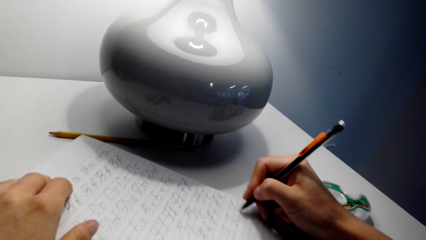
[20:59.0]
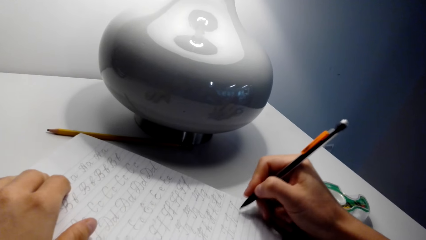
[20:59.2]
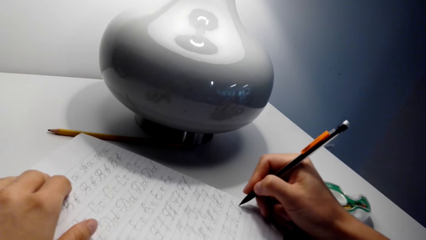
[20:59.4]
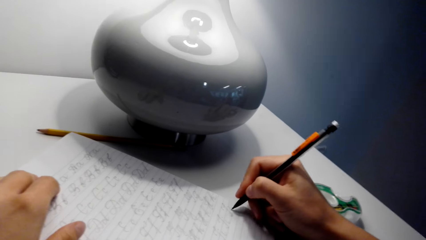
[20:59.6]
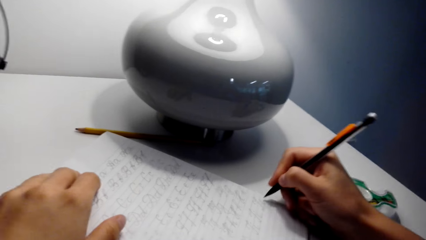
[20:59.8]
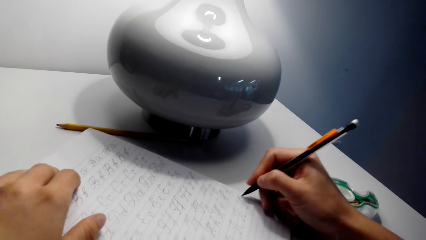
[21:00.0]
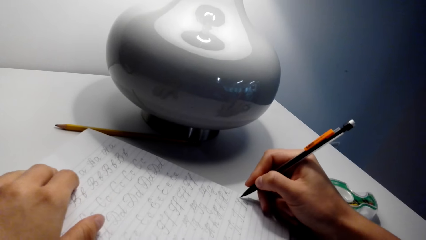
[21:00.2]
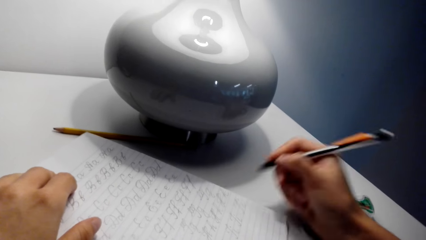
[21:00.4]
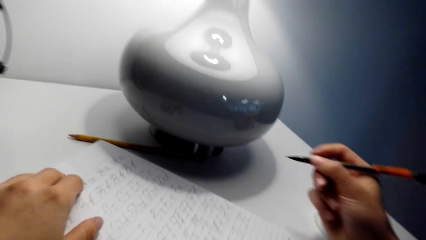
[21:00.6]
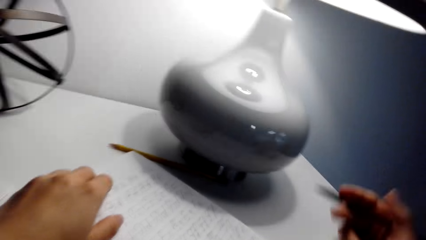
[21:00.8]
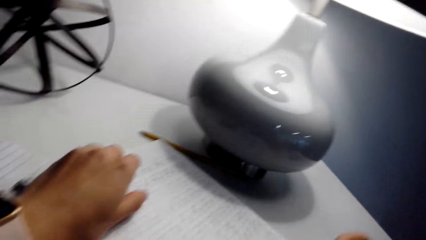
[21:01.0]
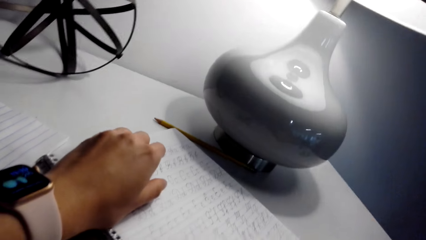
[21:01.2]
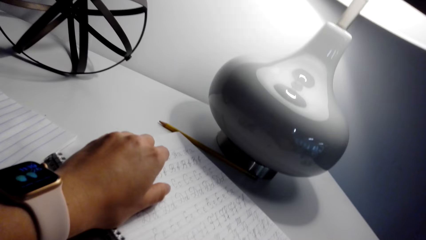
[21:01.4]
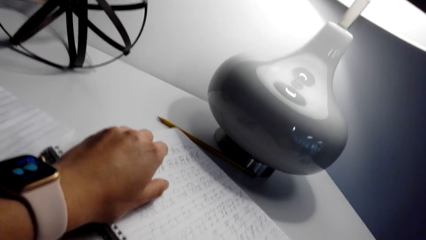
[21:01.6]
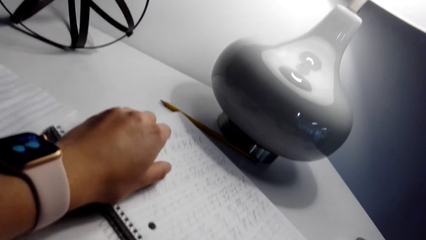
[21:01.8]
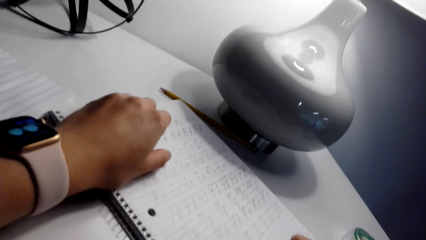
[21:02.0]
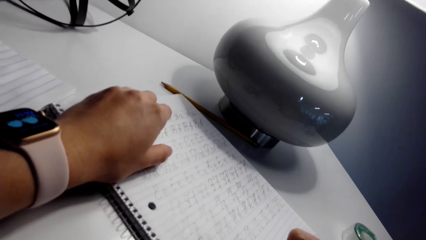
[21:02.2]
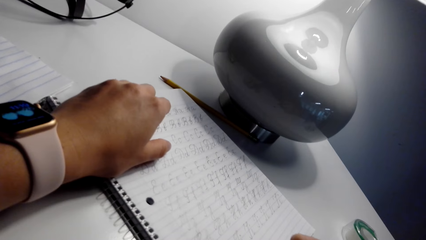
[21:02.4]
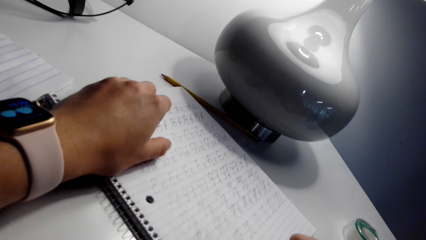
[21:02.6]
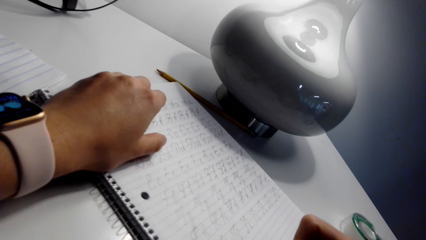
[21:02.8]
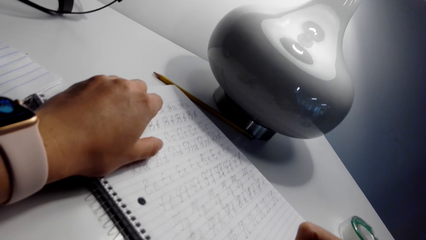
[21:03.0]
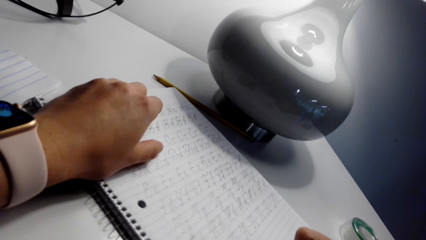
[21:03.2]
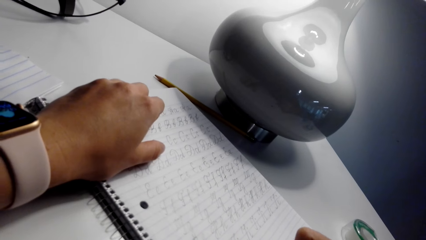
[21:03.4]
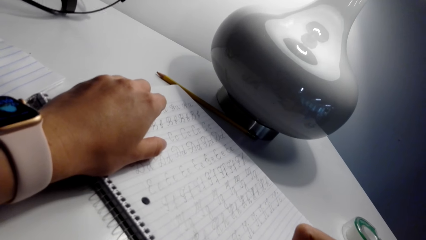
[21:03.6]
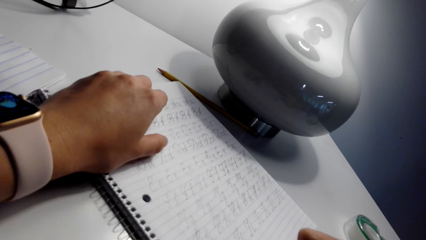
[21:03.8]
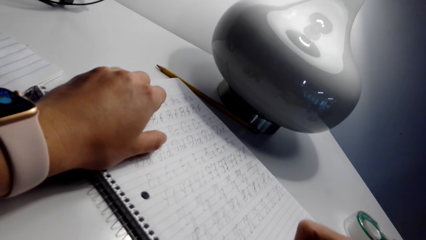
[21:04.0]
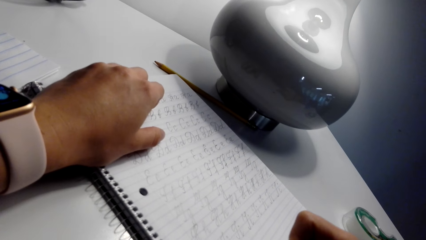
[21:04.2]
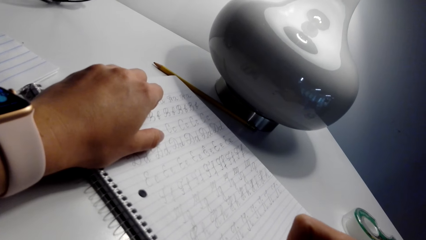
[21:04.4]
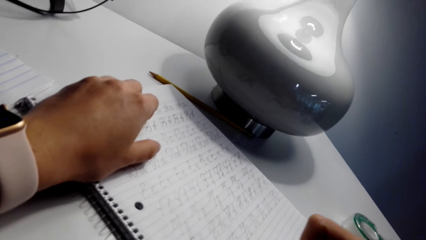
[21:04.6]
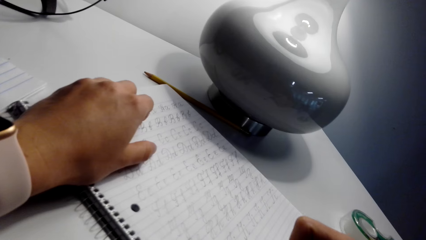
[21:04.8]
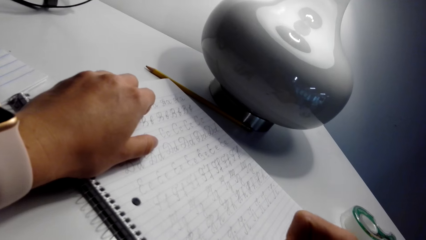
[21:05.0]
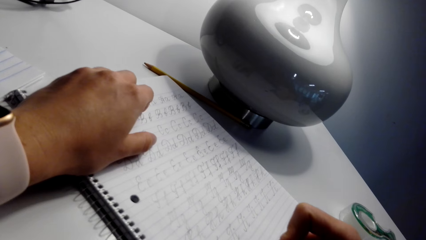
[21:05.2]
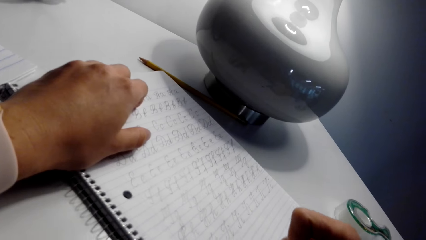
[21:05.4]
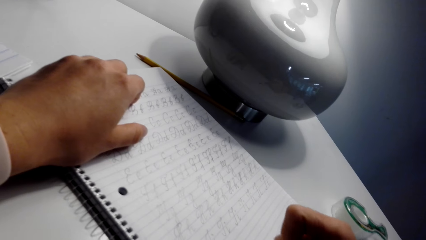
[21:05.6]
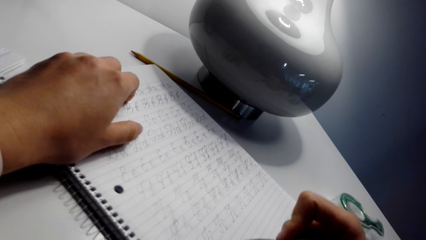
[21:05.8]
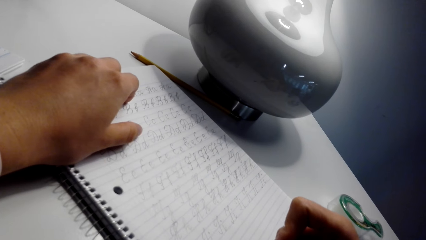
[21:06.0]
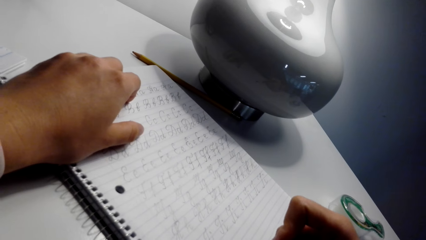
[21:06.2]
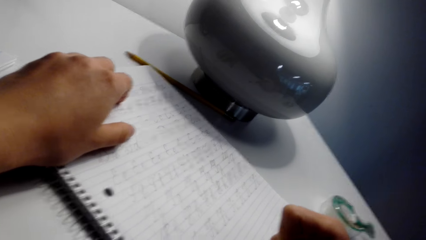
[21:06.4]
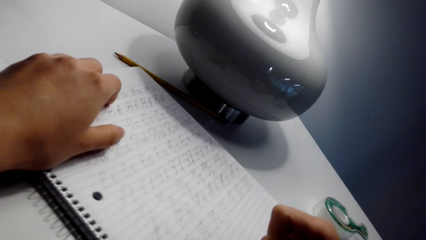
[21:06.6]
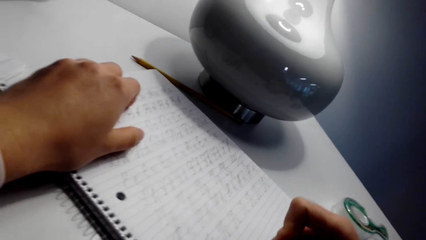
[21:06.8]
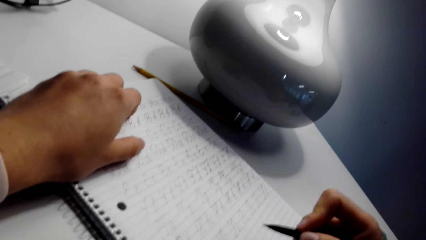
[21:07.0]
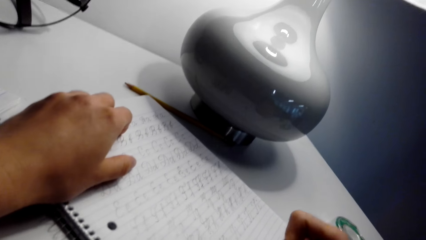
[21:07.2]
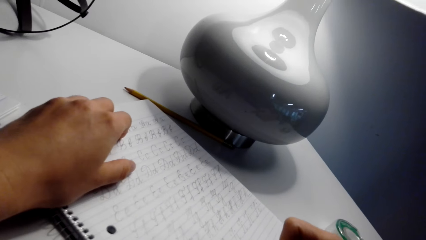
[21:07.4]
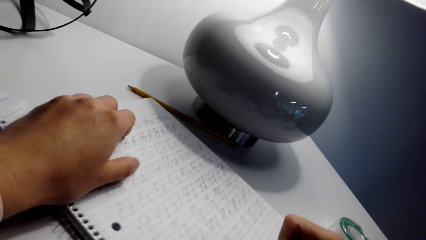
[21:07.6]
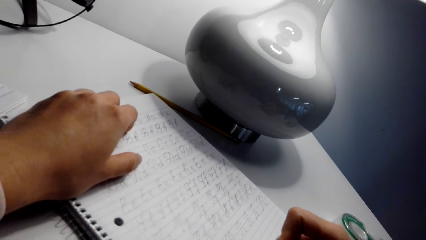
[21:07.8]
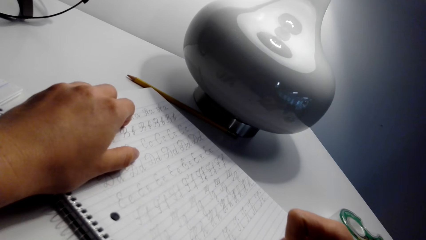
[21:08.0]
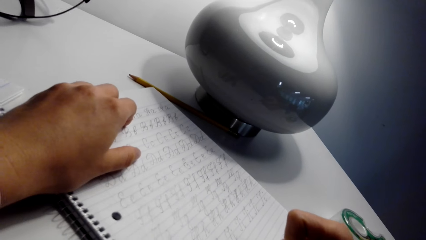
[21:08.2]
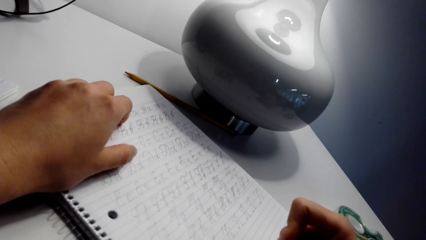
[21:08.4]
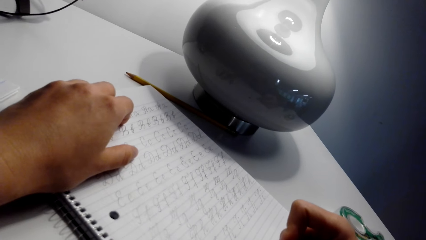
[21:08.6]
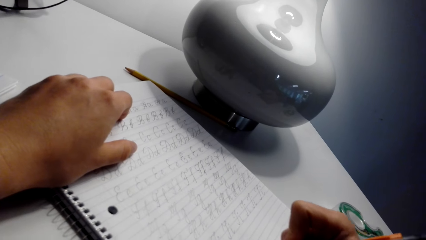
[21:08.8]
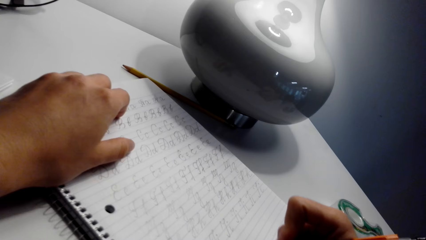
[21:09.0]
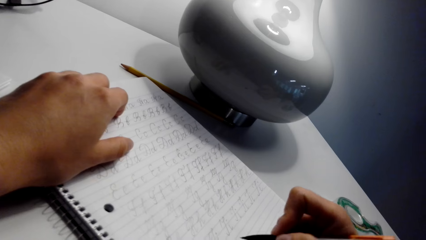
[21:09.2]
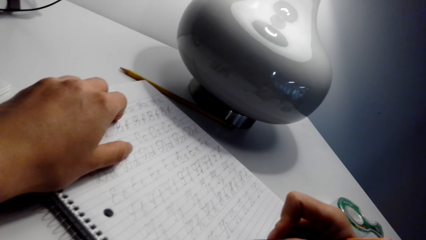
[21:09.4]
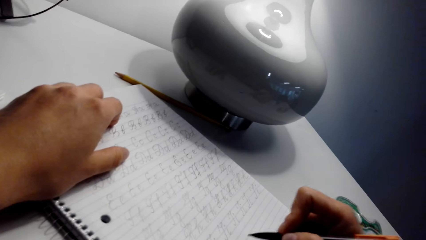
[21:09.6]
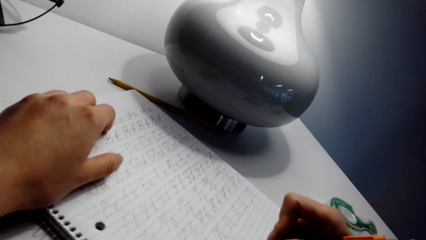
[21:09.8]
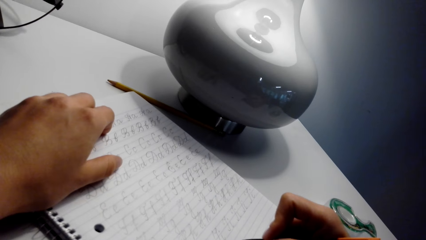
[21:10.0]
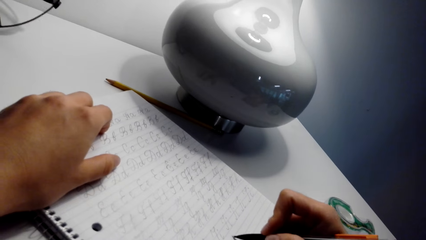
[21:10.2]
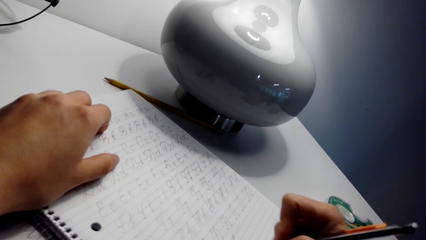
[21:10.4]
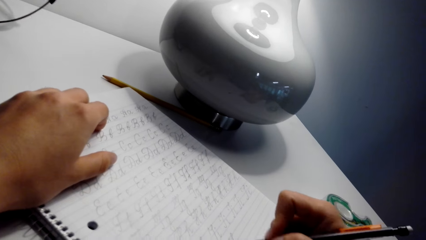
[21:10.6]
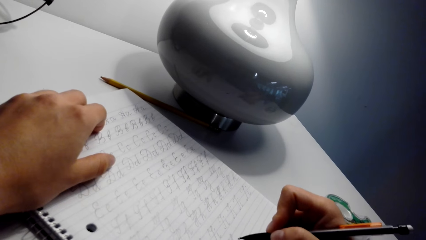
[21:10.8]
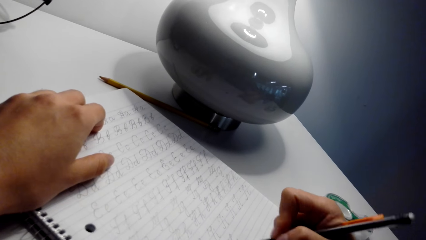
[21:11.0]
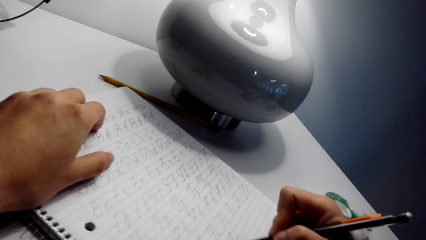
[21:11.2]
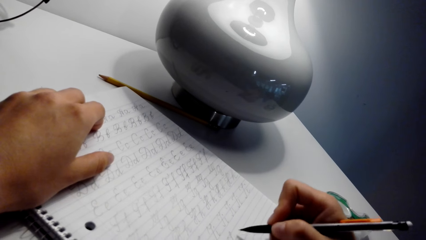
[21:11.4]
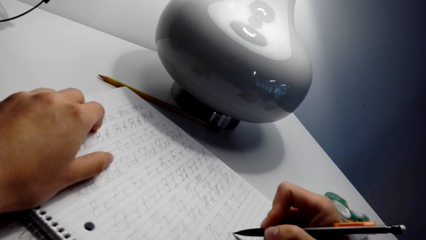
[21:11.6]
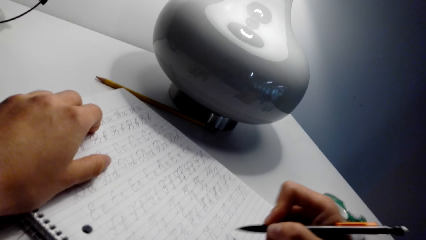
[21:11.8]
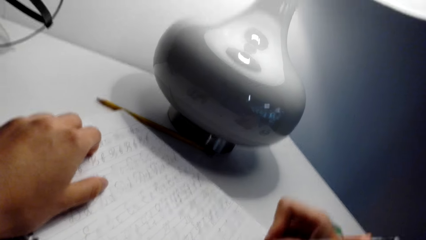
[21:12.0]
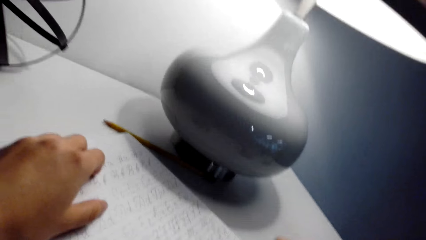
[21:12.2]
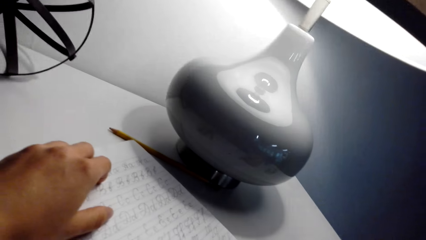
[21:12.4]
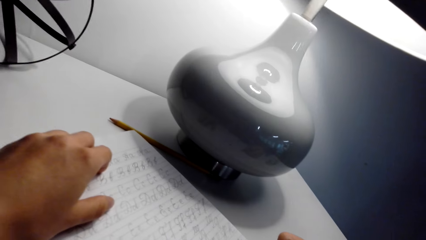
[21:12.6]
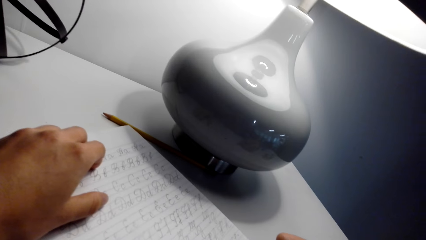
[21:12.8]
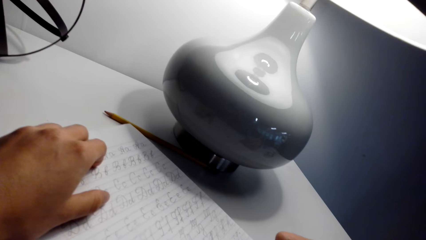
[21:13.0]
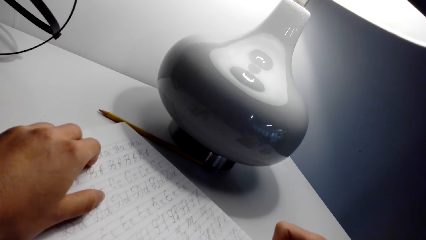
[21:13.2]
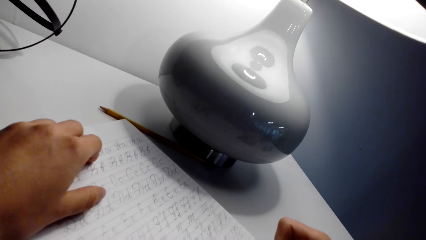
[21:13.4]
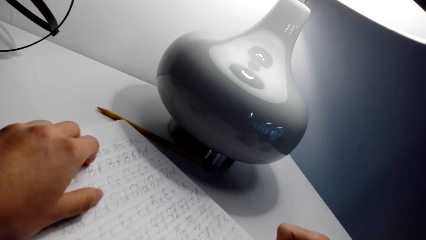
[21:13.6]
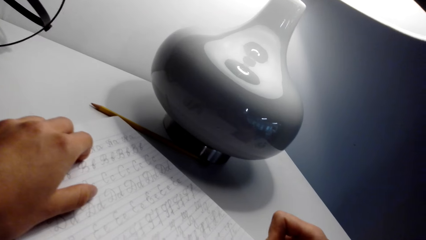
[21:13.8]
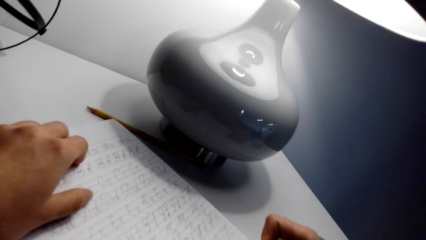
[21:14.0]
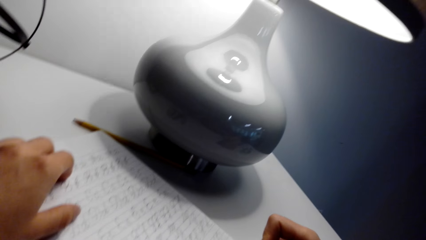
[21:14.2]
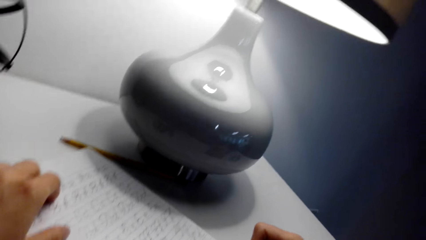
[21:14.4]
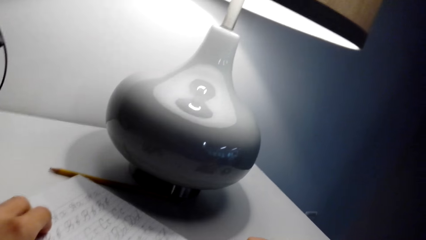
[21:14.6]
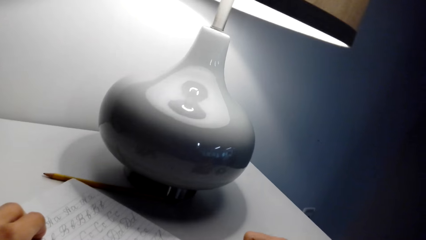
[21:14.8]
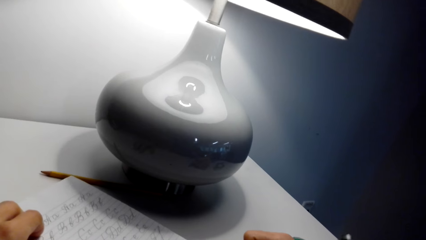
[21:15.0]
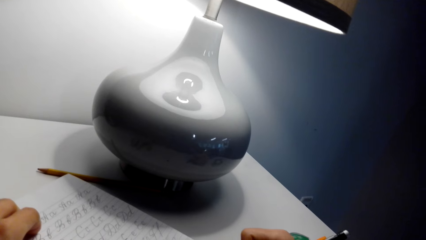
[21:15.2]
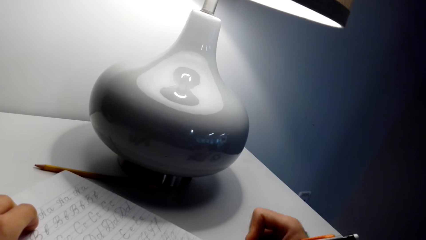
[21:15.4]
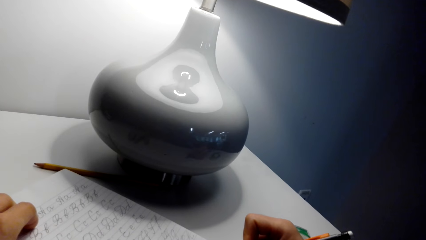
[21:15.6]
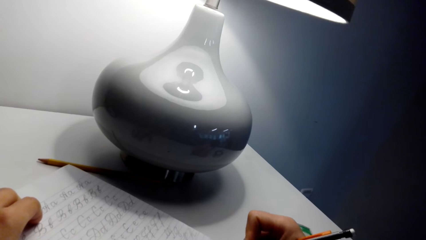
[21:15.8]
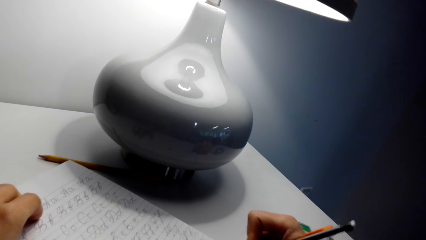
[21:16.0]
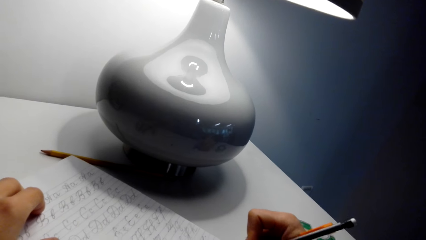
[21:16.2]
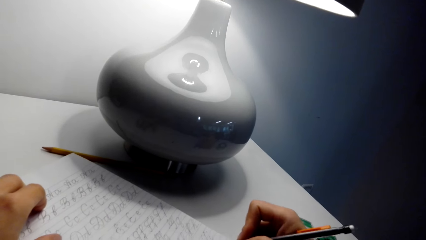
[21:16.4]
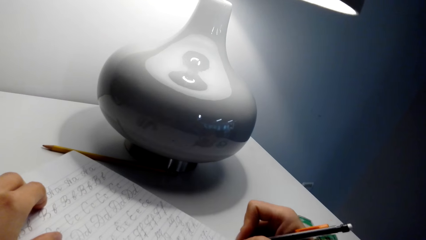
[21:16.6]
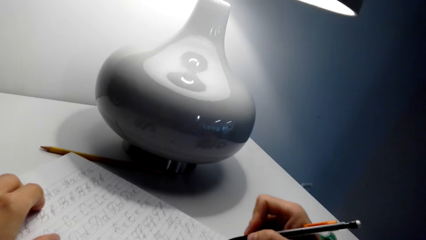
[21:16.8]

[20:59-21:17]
The camera wearer writes on a notebook with a pen. They talk with a person. They look around. They write on the notebook with the pen. They talk with the person. They write on the notebook with the pen. They look around.
